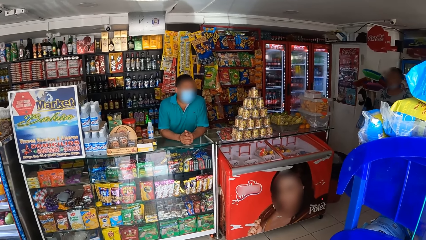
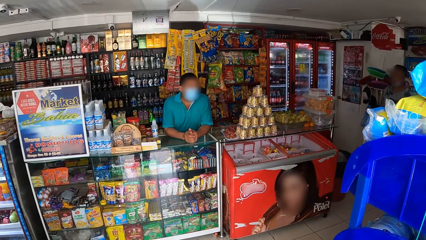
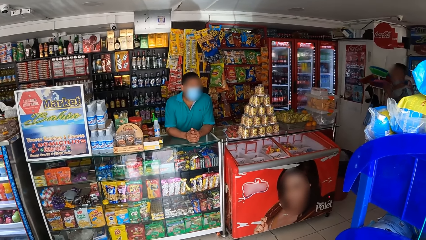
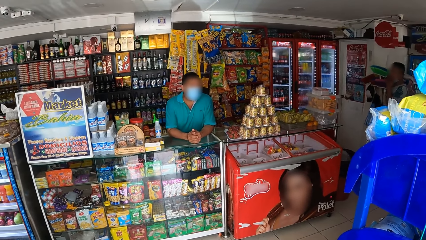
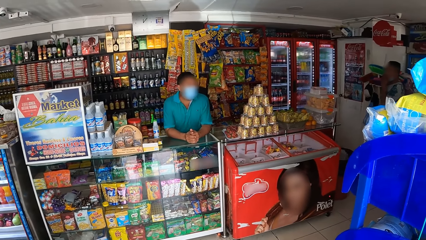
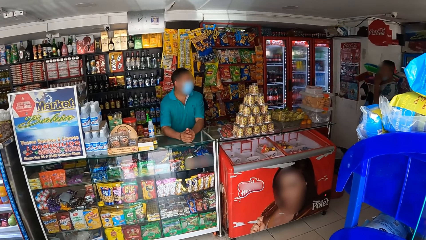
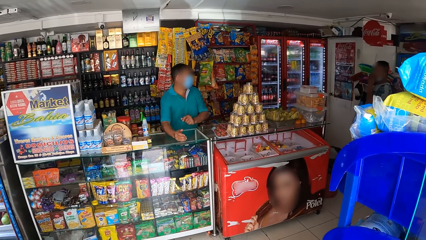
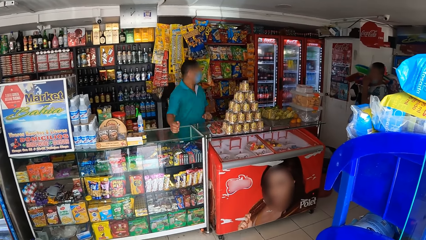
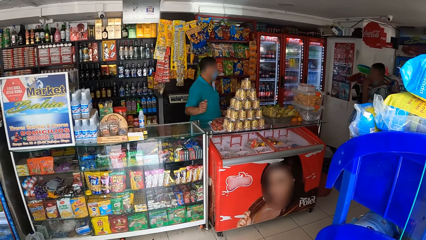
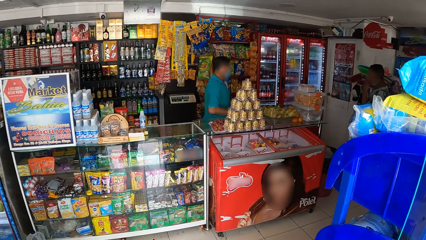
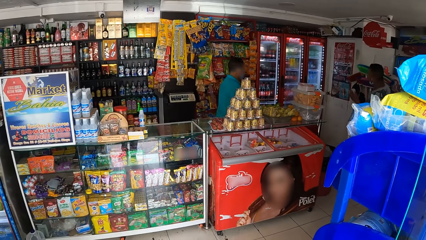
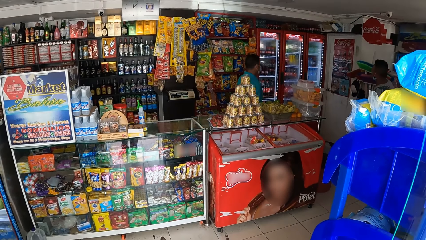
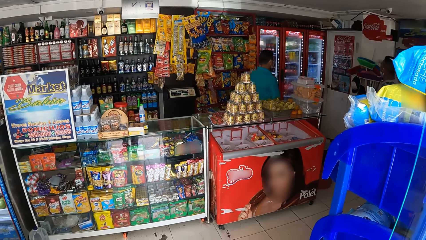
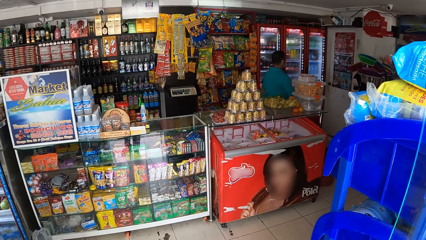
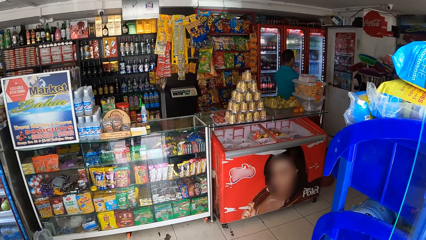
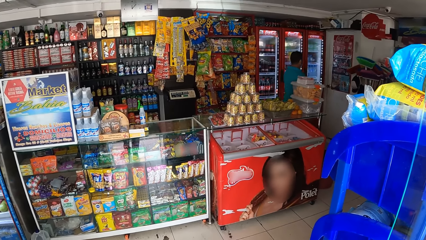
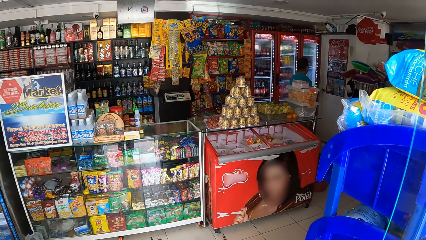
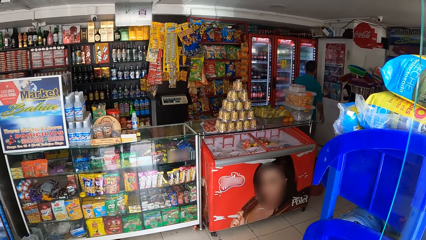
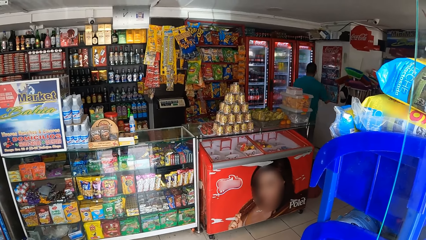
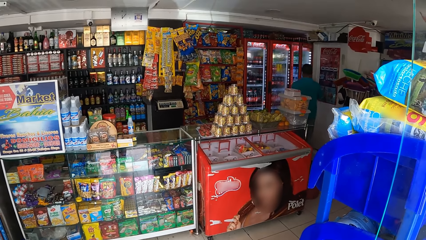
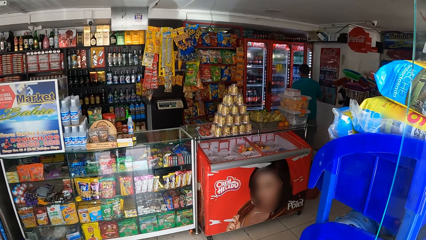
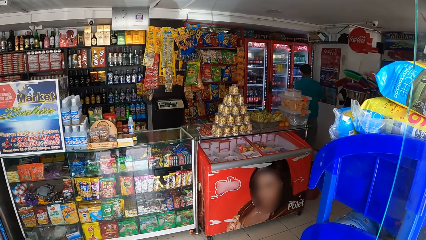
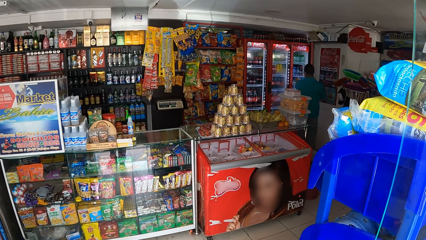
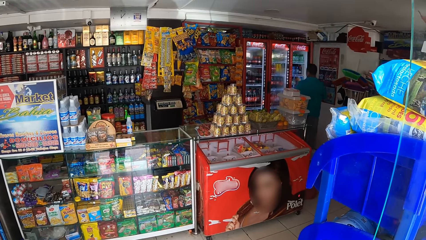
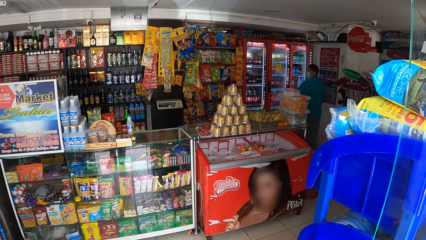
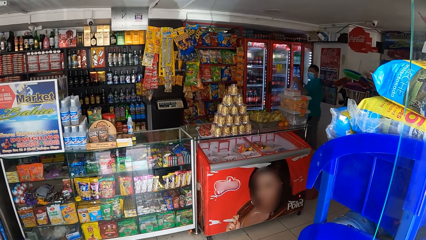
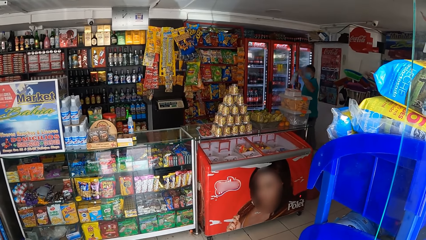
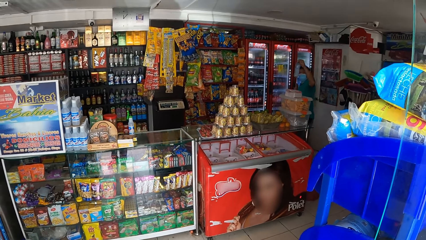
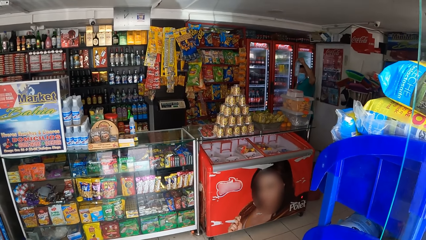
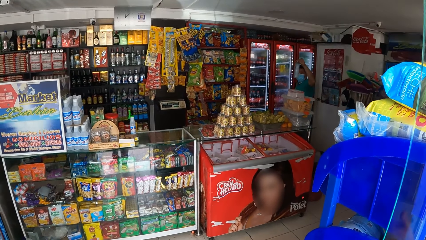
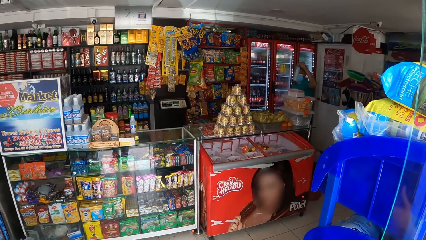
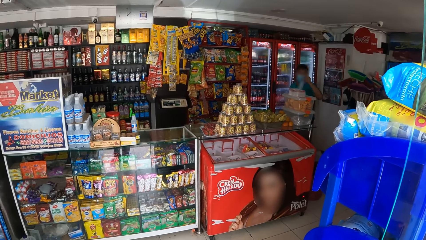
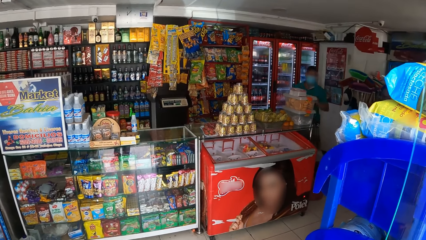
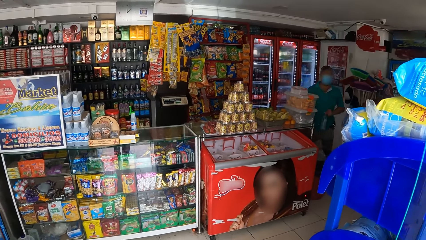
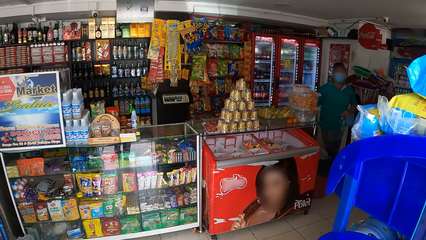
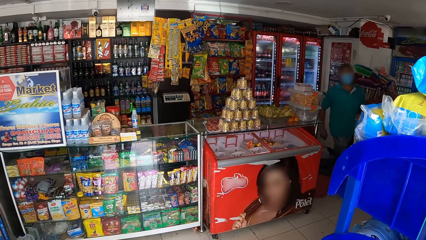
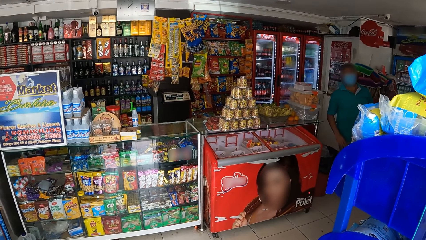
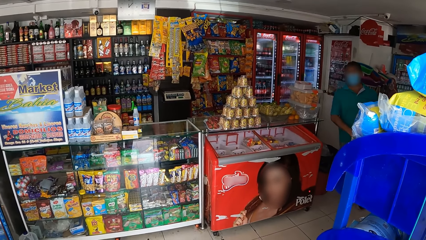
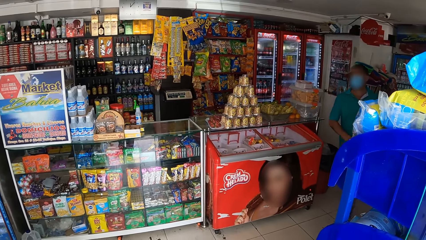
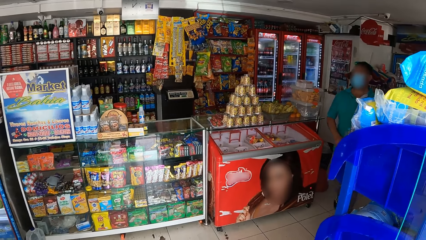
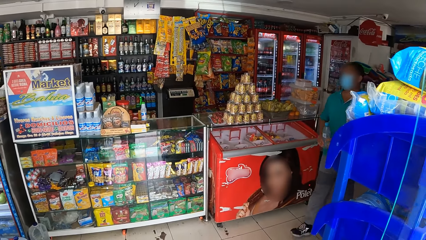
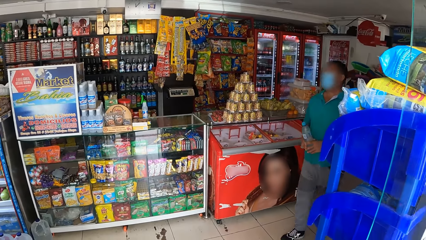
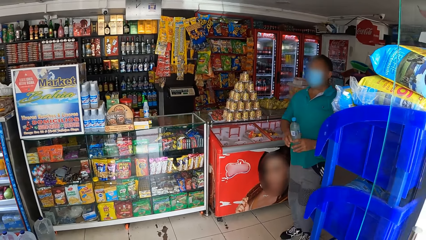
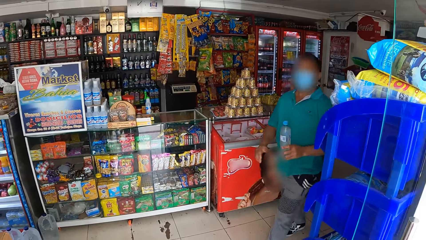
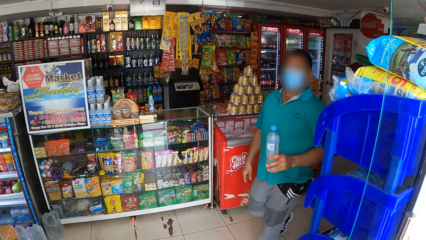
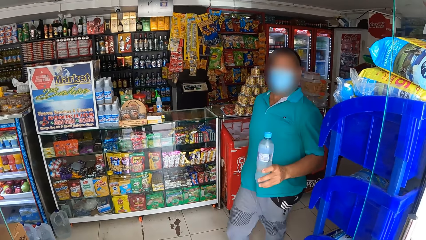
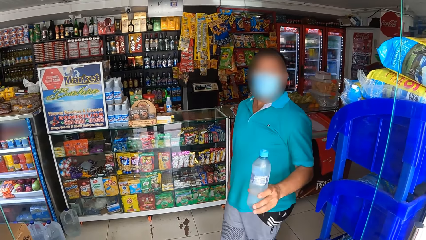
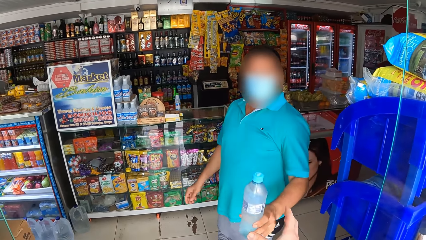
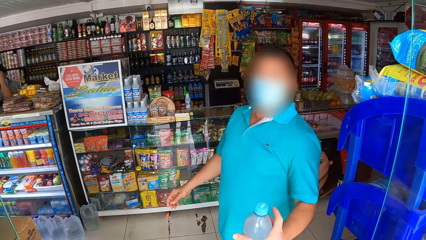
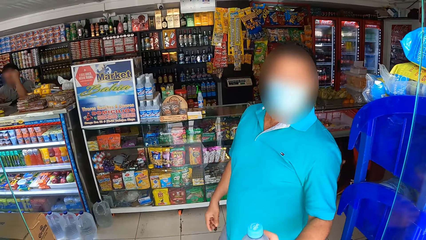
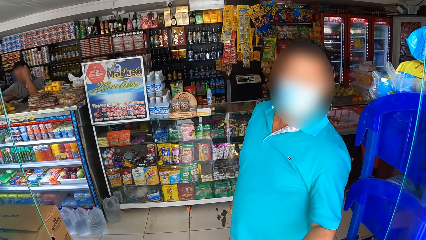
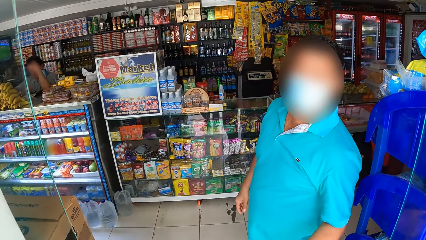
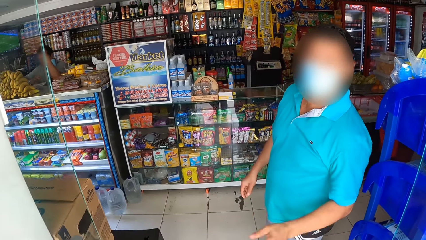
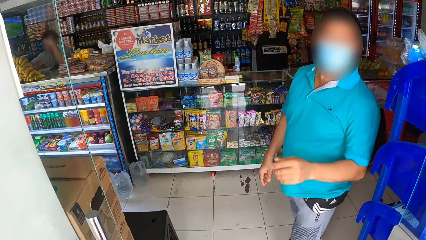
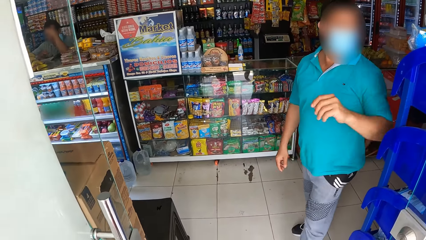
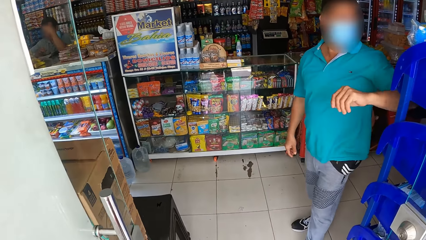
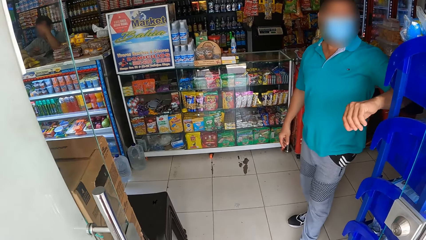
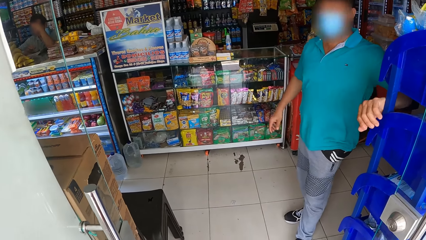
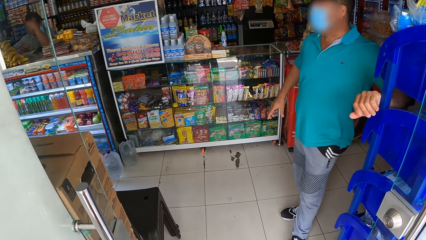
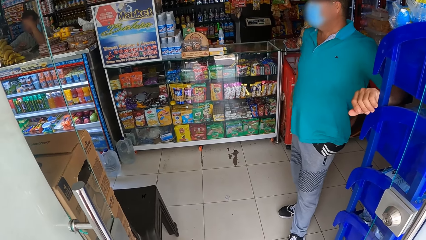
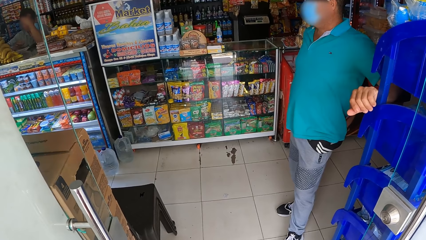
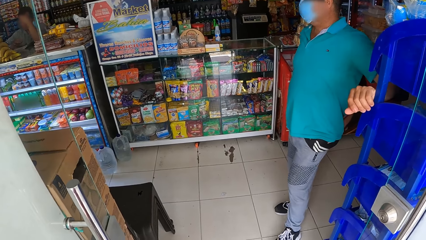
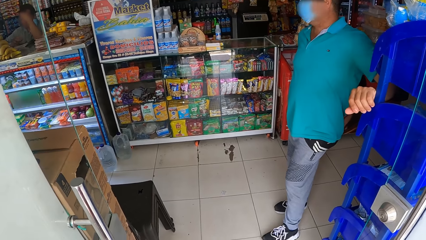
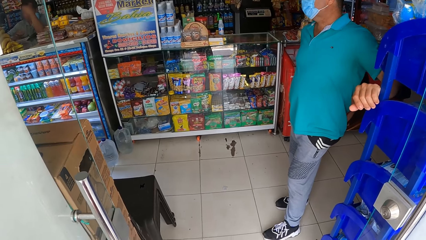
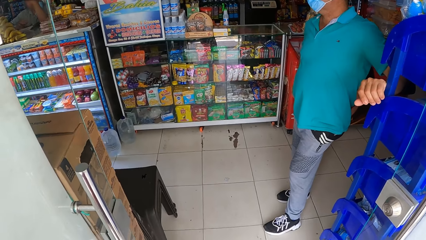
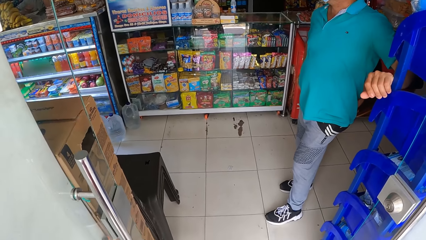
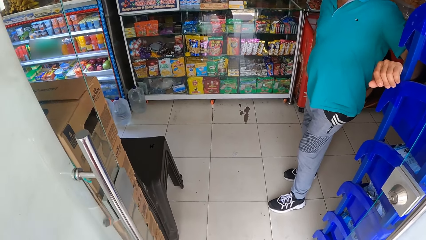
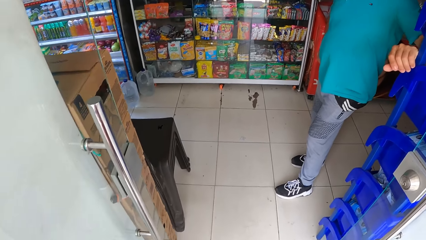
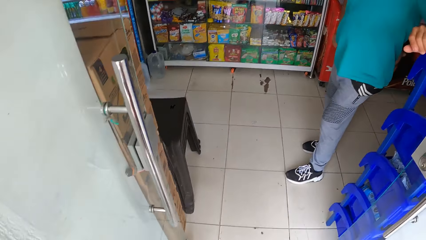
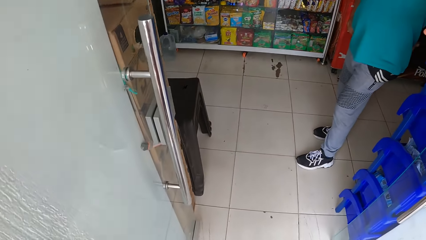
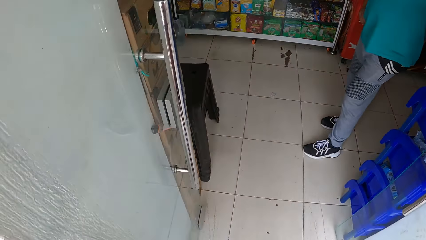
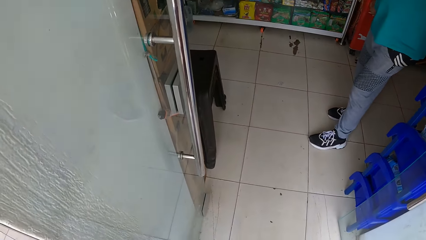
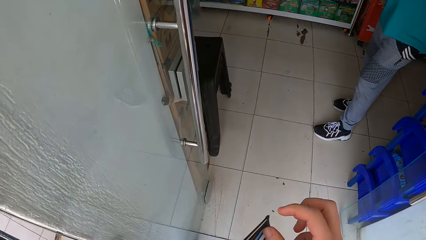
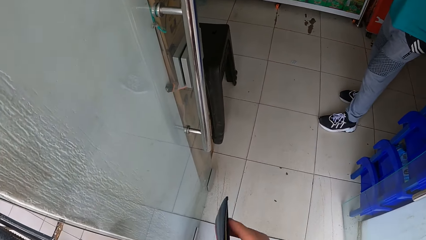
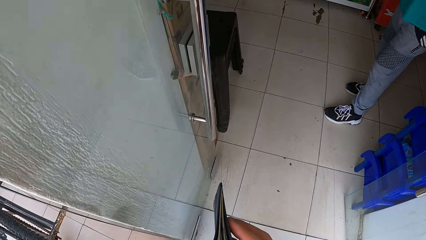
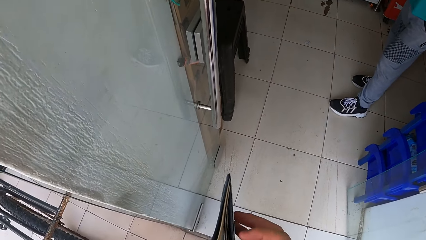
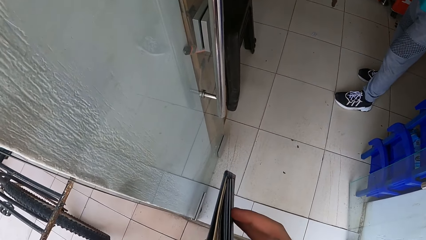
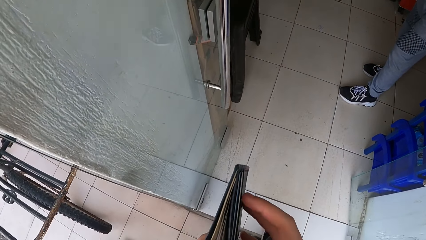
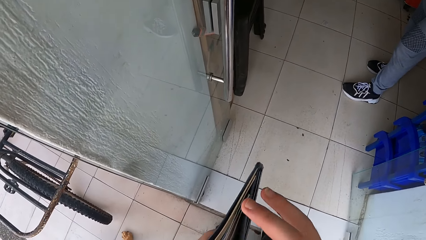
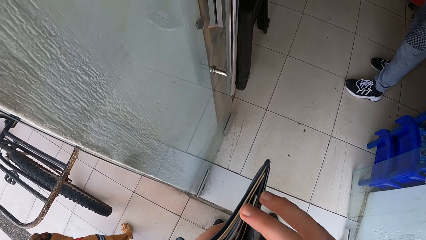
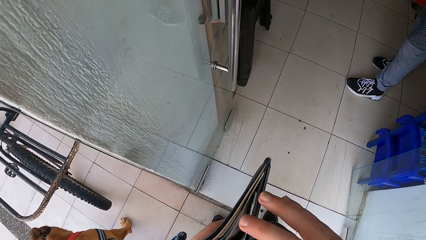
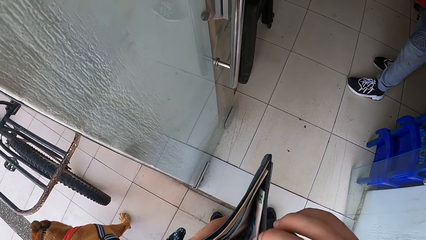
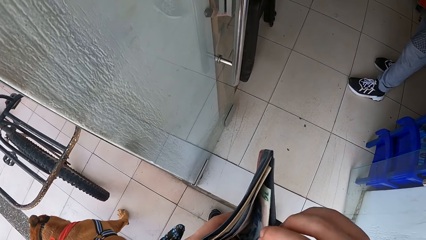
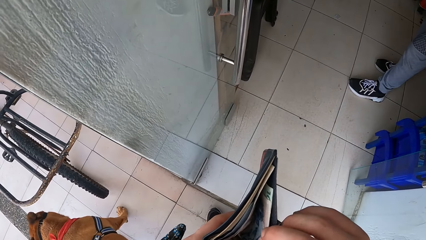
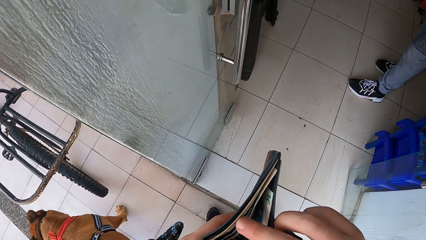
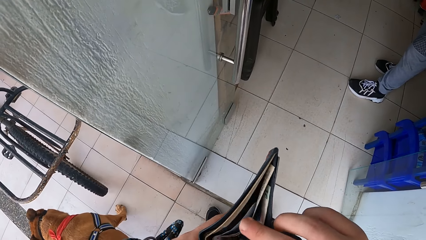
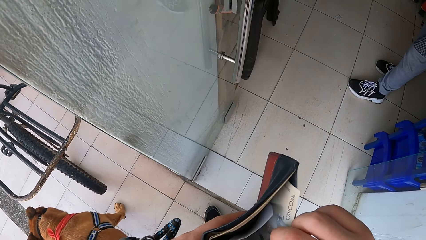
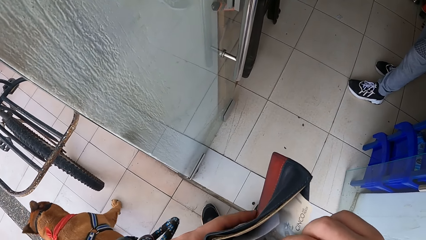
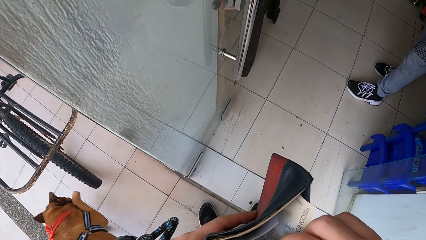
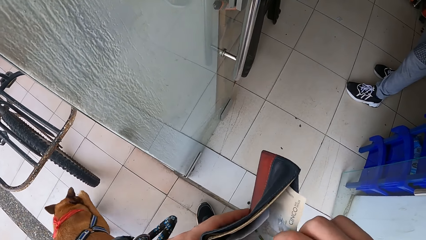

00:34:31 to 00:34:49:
The camera wearer looks around a supermarket. A cashier picks a bottle from a fridge. The cashier interacts with the camera wearer. The cashier walks around the supermarket. The cashier hands the camera wearer the bottle. The camera wearer removes a wallet from a pocket. The cashier looks around the supermarket. The camera wearer looks around the supermarket. He looks inside the wallet. He picks cash from his wallet.
